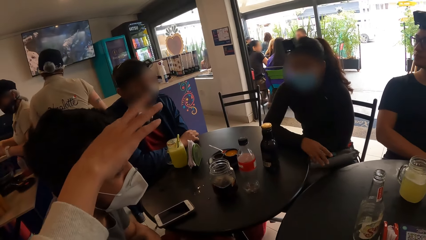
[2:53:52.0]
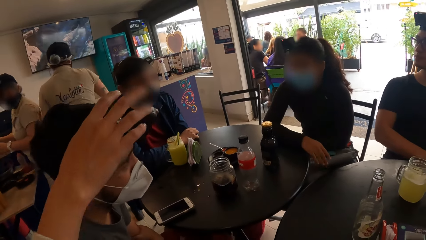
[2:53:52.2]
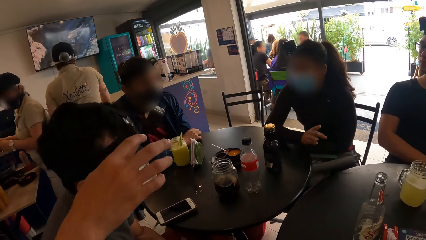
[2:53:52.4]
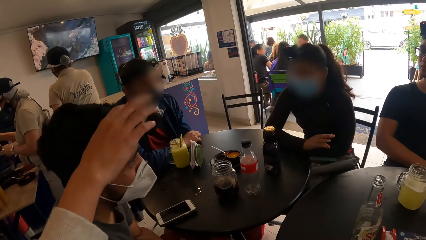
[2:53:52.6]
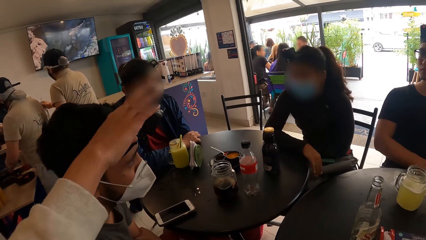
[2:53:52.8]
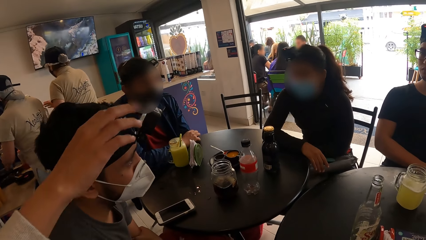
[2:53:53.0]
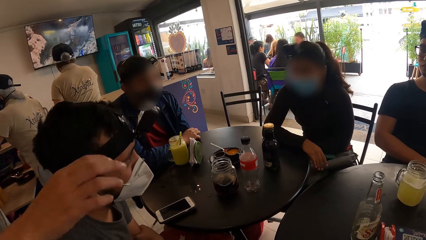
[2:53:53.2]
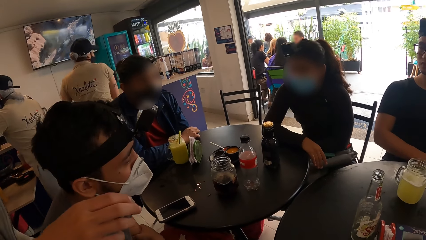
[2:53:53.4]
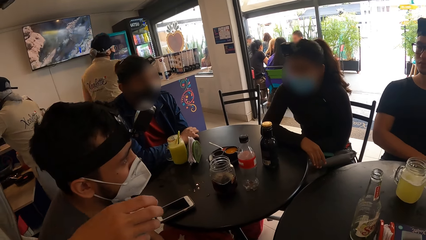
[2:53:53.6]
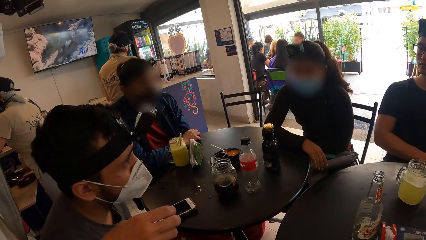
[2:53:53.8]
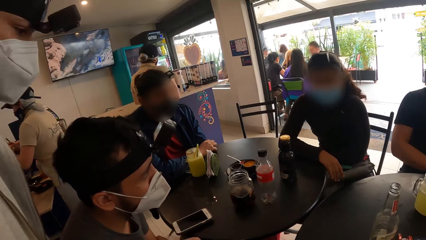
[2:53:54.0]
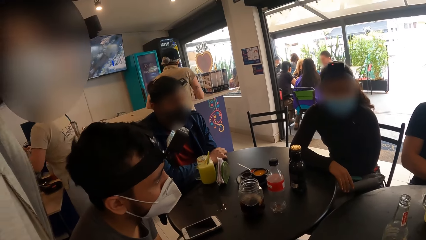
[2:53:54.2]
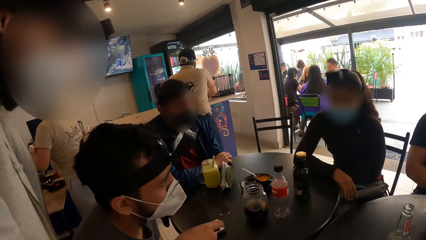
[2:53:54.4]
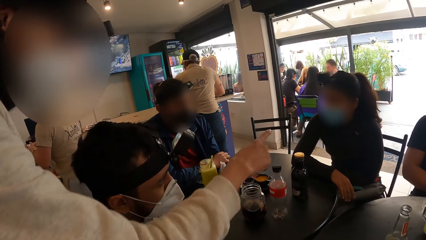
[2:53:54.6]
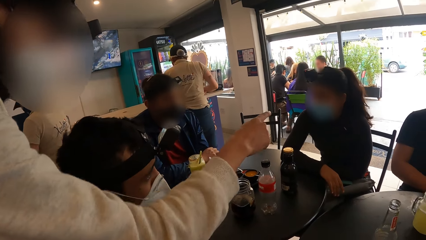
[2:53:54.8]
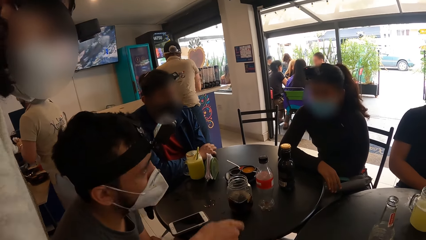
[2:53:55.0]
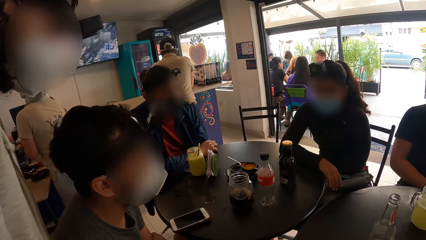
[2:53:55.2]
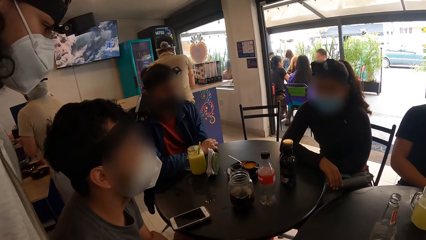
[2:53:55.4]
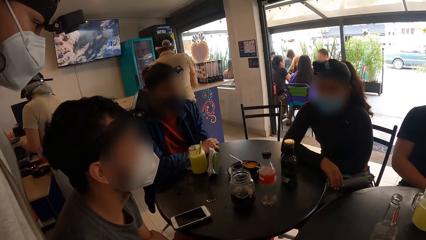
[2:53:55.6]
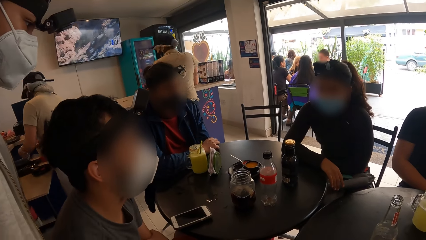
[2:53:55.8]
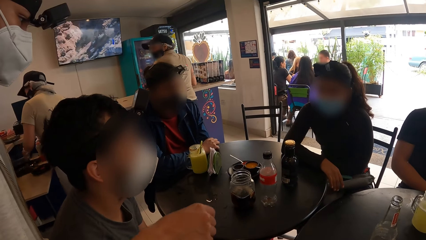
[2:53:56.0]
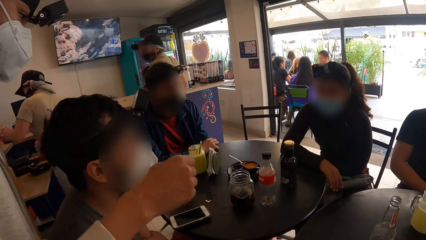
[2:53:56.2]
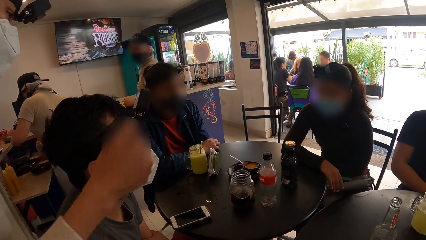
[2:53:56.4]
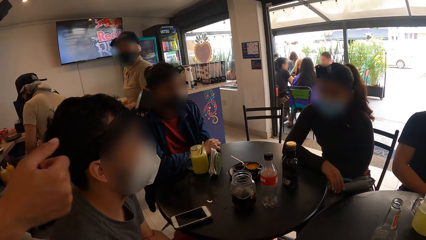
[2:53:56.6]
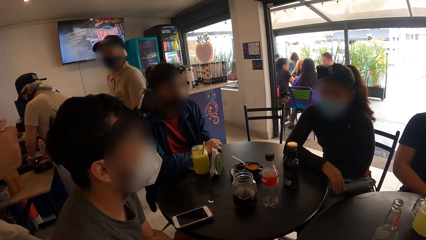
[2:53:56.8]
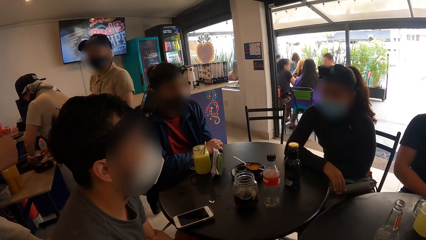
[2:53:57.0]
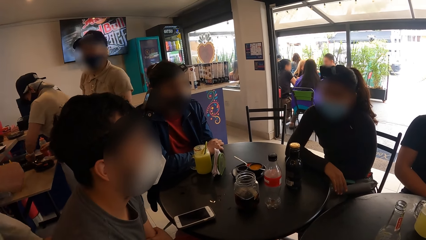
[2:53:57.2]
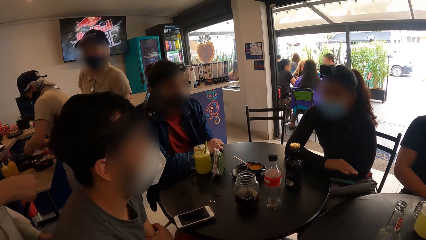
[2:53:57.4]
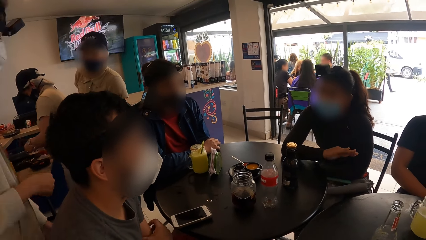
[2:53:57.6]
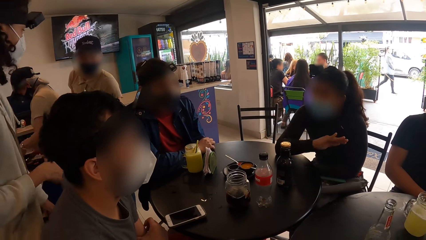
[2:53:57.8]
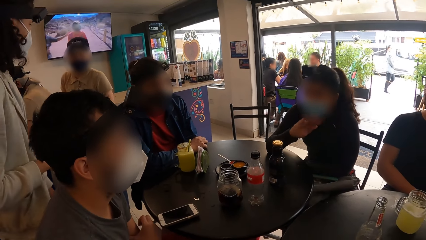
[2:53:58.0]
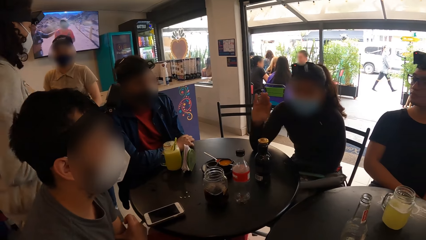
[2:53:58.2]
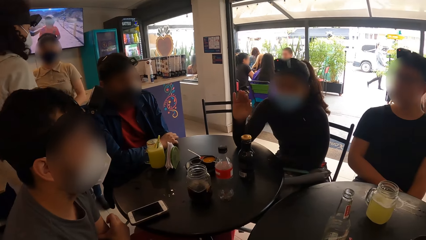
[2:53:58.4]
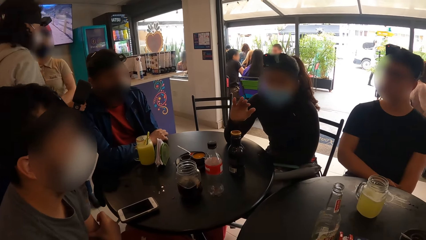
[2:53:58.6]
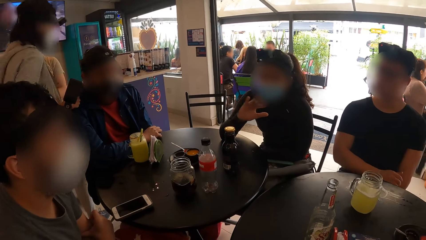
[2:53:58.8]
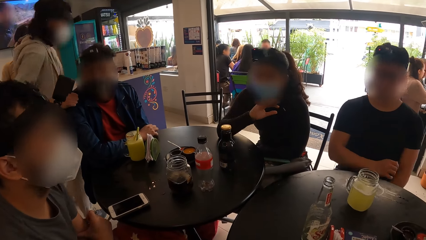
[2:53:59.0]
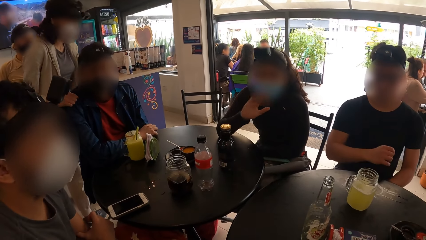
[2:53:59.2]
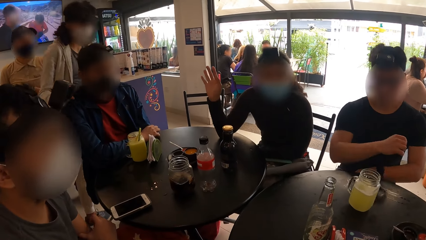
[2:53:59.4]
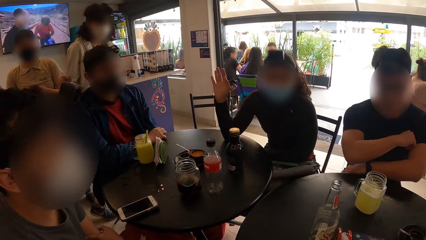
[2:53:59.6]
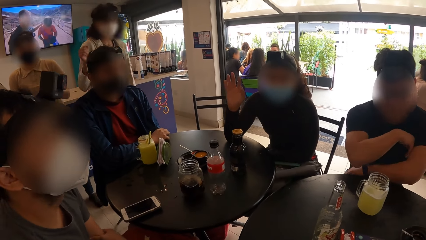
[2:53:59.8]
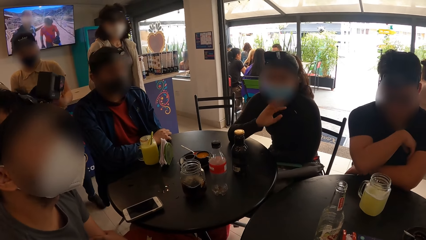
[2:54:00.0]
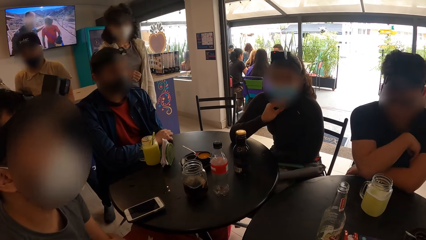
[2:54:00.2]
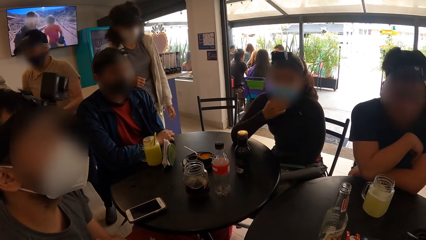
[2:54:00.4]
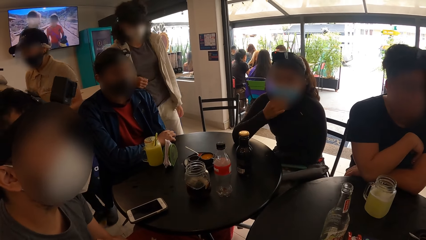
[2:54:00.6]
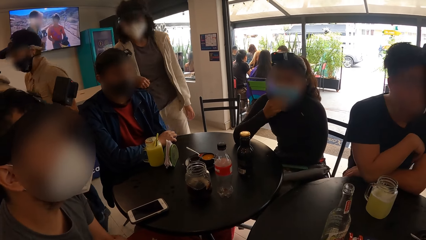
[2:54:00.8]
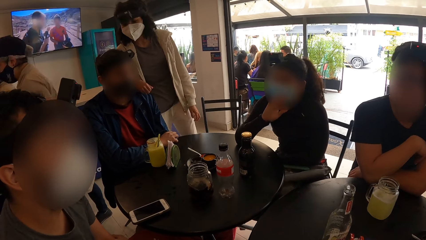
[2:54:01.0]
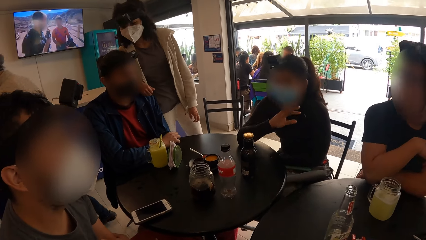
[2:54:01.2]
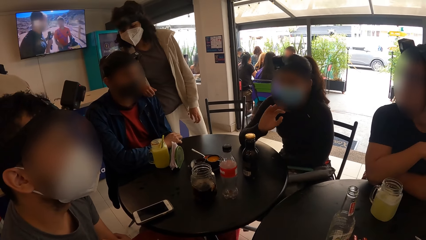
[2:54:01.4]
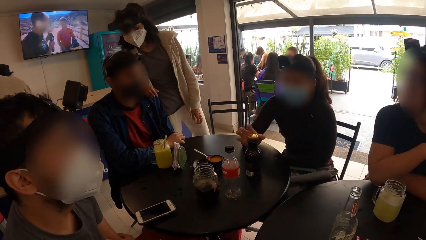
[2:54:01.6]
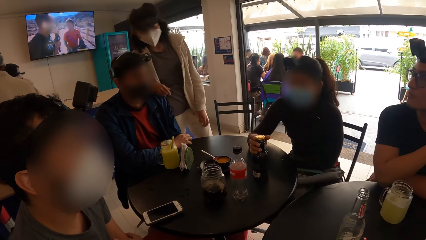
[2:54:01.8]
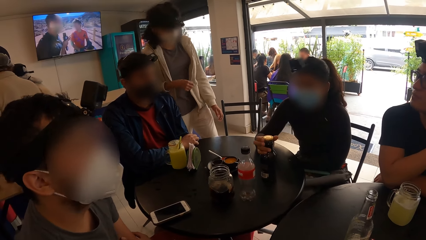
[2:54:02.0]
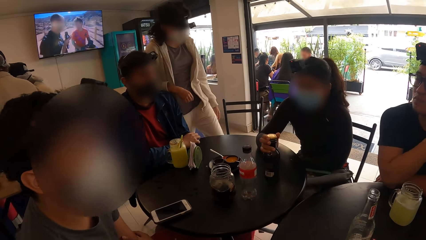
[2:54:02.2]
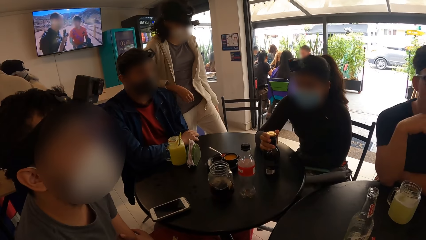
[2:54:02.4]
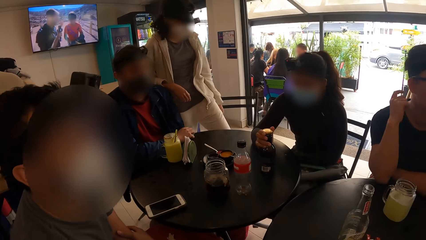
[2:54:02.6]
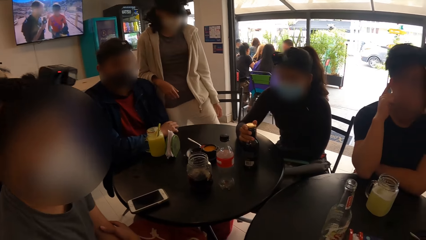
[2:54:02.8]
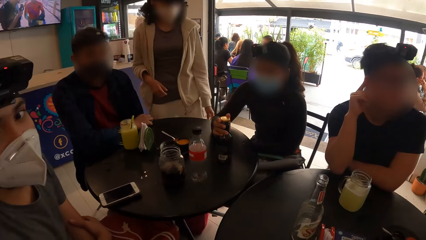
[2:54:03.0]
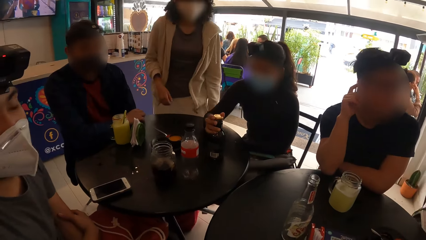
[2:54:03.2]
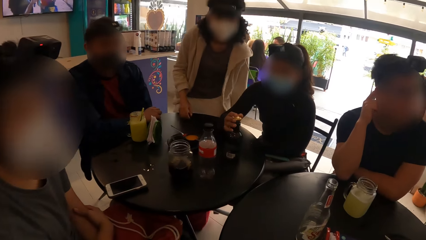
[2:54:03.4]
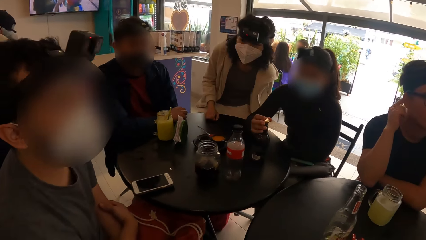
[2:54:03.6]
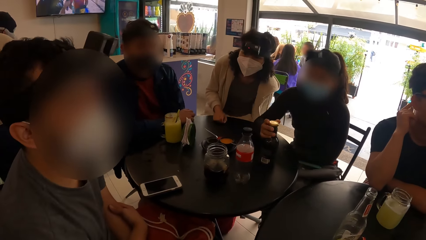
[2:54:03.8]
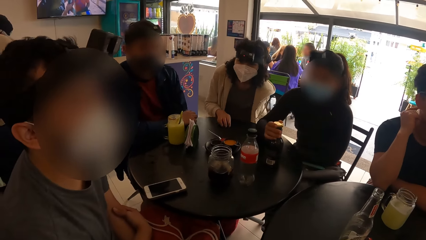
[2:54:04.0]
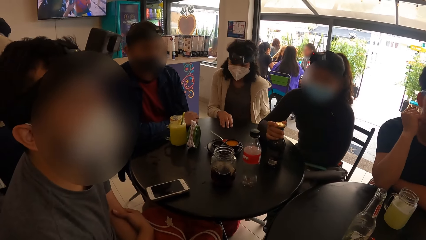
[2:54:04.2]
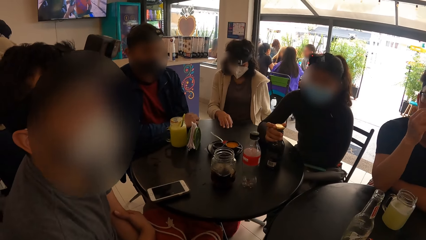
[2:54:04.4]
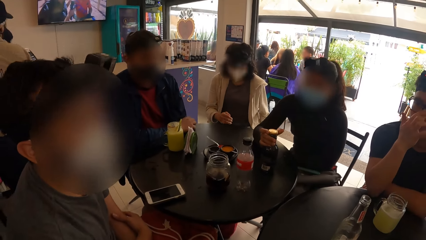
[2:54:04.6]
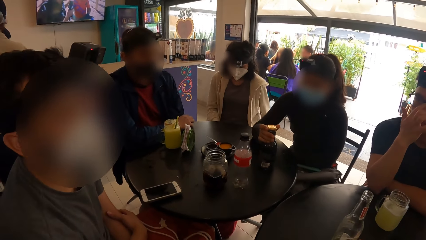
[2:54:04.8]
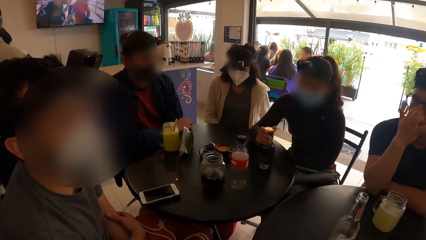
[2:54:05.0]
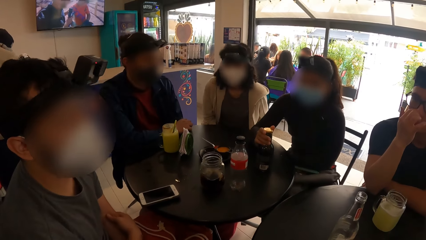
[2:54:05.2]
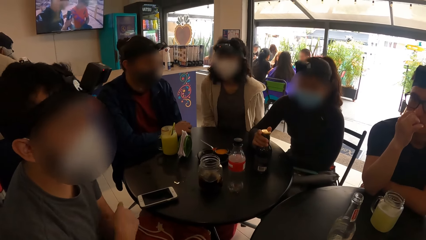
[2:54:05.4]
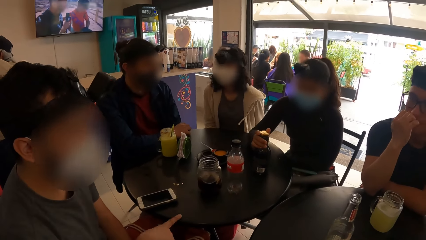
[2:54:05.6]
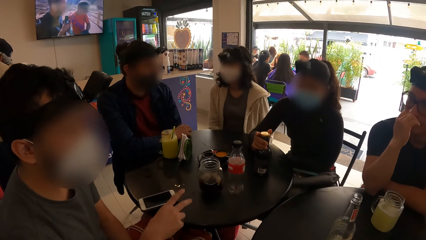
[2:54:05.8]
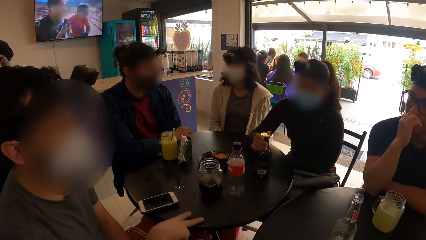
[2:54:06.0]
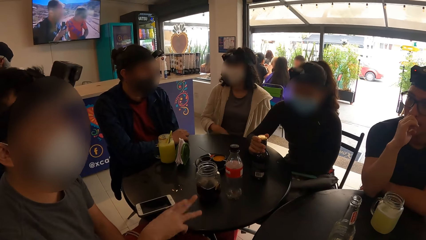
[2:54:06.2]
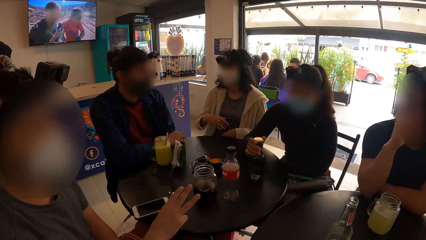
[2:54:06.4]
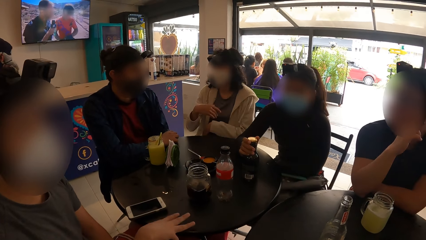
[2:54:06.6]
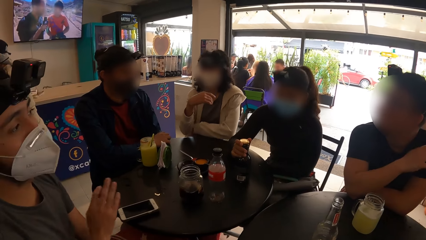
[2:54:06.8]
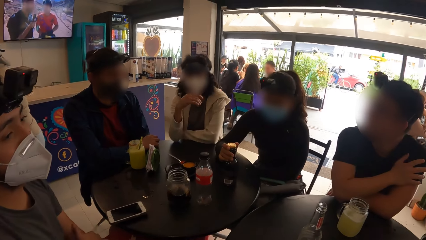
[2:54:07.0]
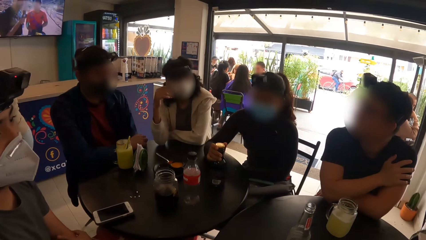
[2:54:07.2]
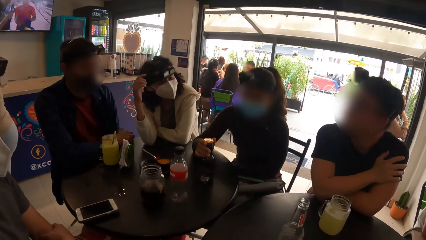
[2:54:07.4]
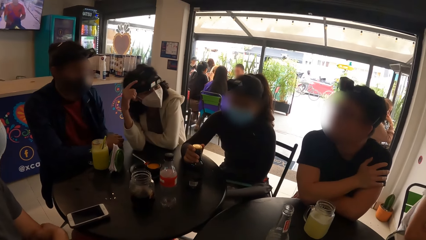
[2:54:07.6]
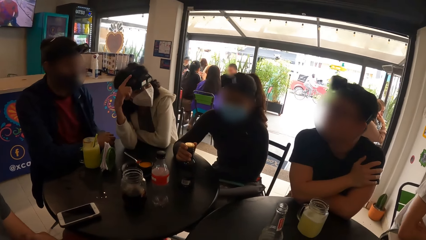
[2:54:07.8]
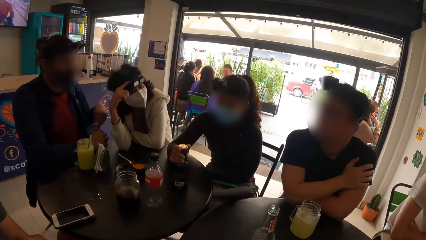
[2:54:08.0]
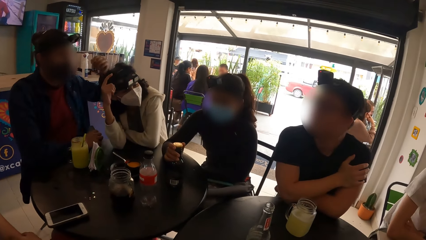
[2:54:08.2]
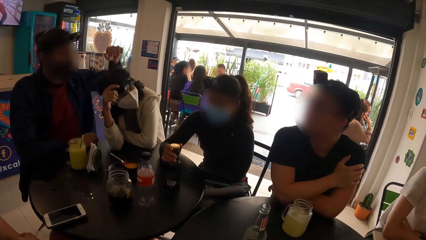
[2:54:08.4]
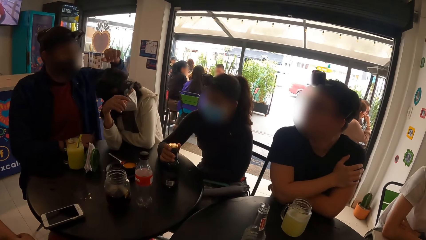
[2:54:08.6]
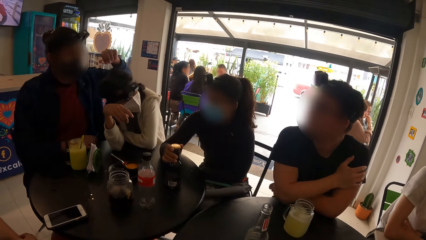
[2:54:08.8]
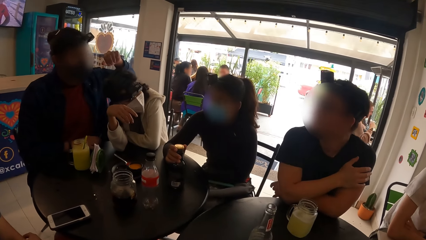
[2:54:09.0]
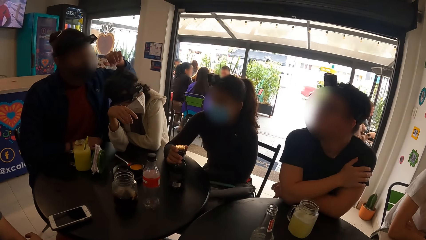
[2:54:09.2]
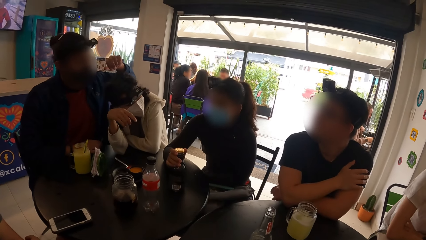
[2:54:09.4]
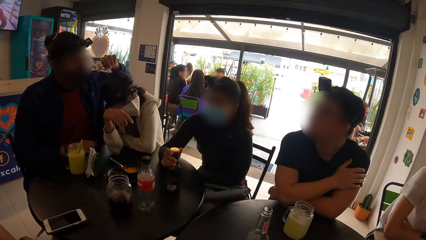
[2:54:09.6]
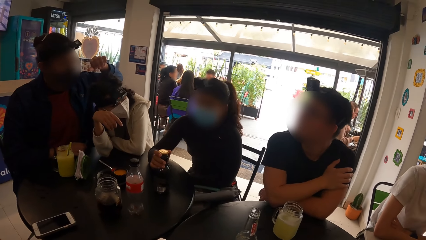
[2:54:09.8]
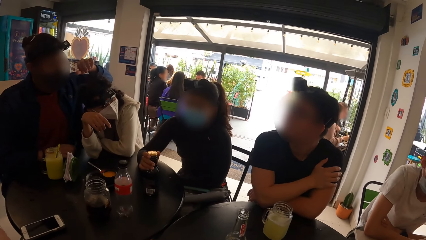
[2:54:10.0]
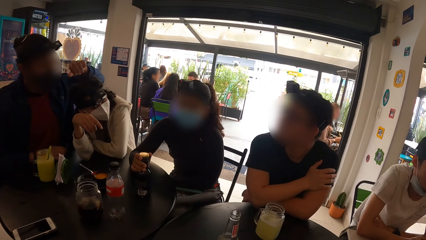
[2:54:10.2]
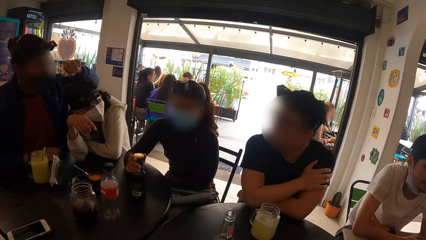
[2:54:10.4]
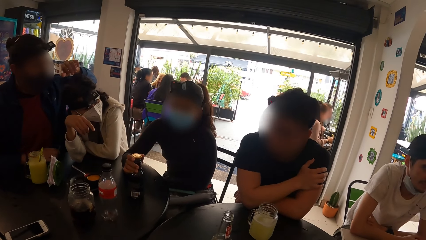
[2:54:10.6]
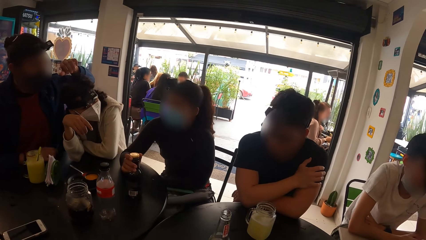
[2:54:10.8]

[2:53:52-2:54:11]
A woman touches the man's headcam with her right hand and interacts with the man. The camera wearer looks around. They interact with a person. Another woman touches the bottle on the table with her right hand. The first woman sits on the chair. The man interacts with the group of people. The camera wearer looks around. Another man rests on the back of the first woman with his left arm.
